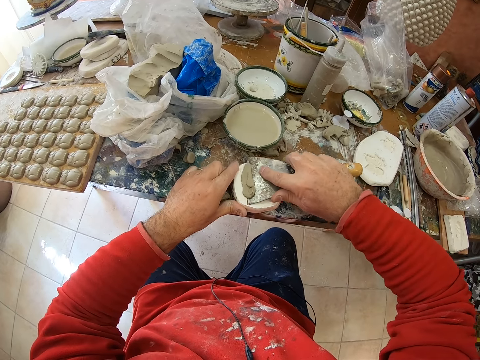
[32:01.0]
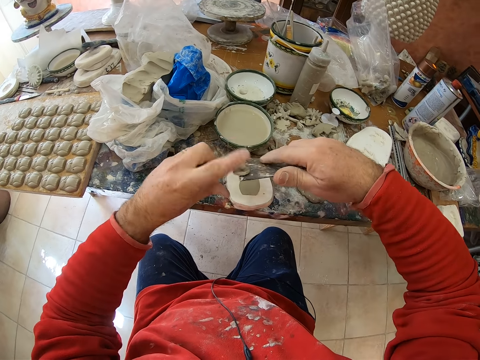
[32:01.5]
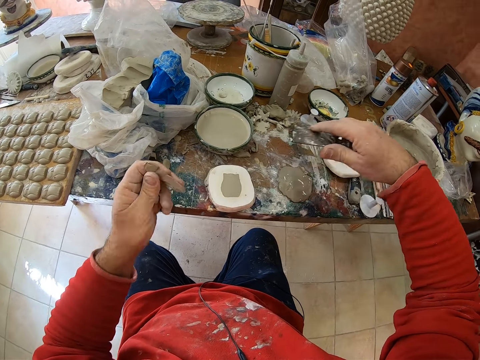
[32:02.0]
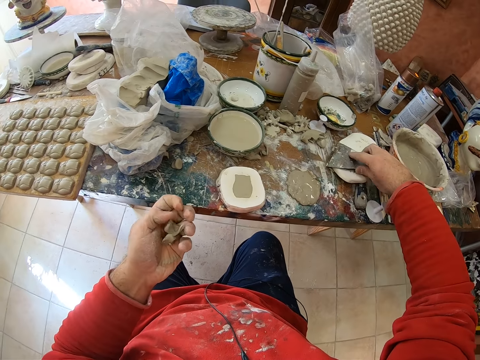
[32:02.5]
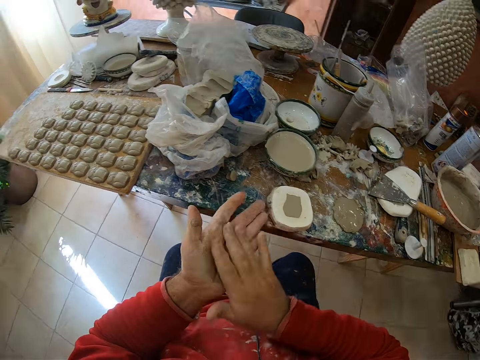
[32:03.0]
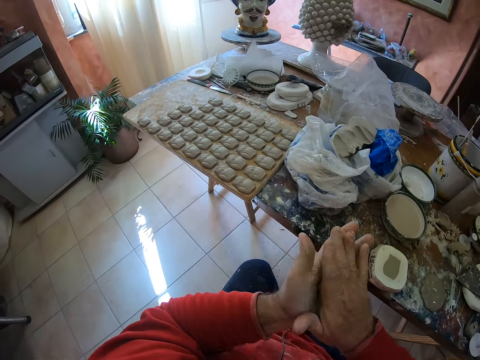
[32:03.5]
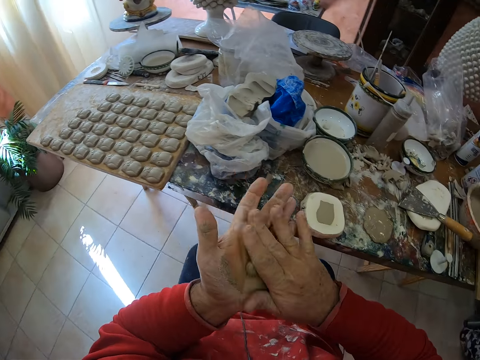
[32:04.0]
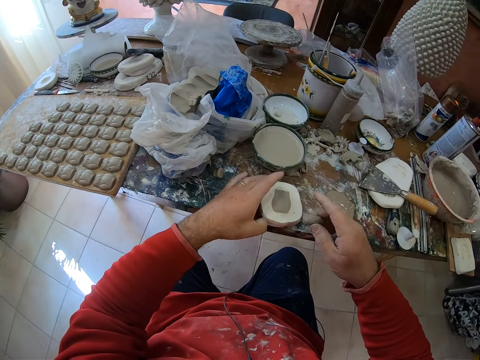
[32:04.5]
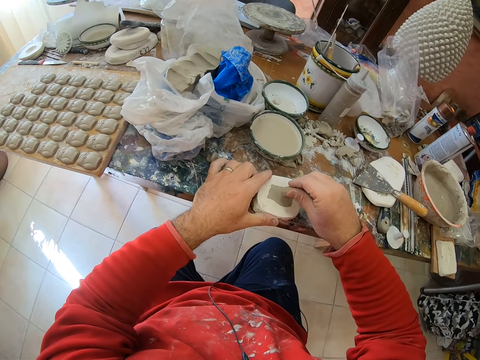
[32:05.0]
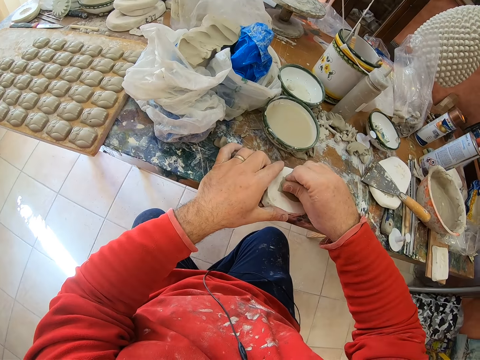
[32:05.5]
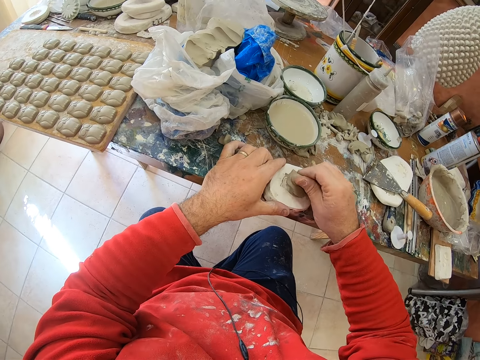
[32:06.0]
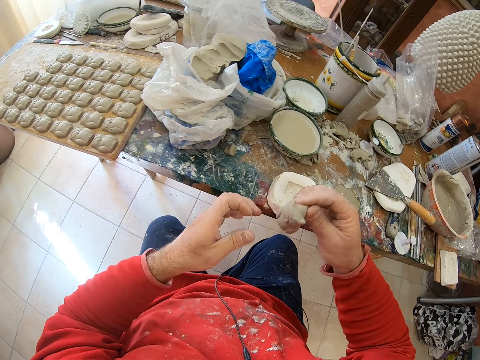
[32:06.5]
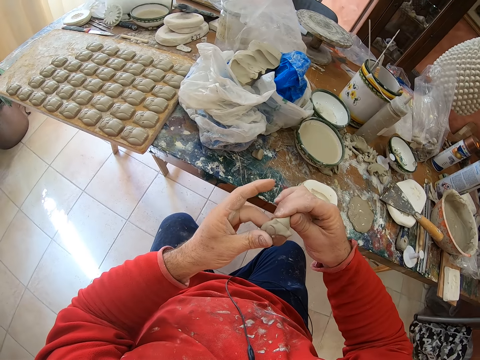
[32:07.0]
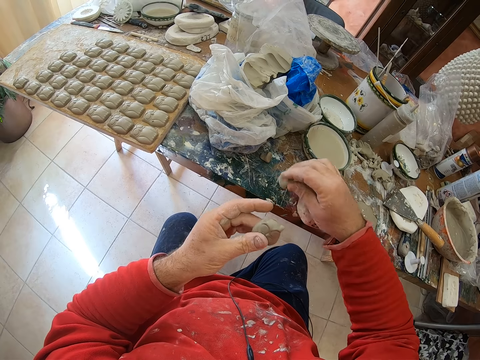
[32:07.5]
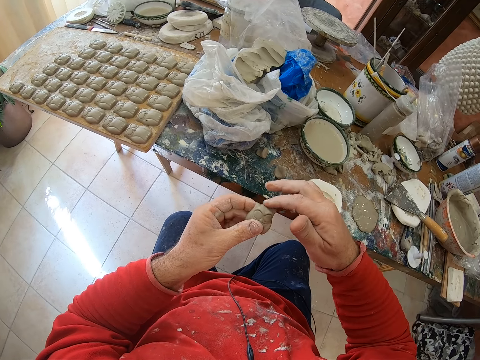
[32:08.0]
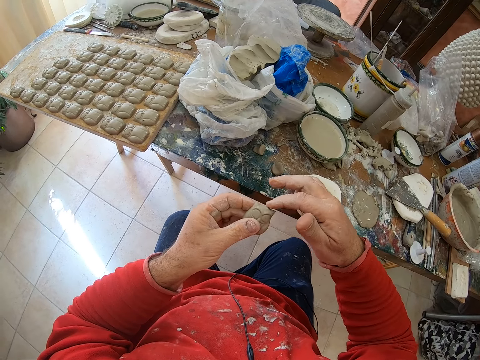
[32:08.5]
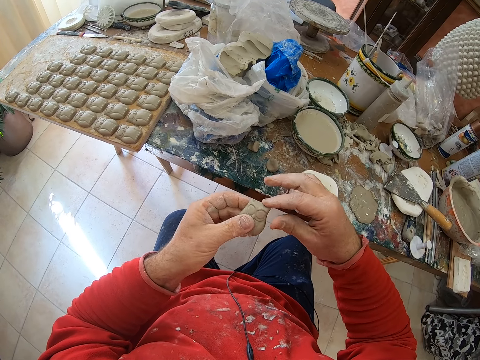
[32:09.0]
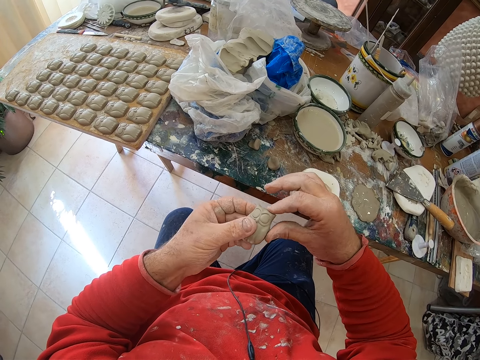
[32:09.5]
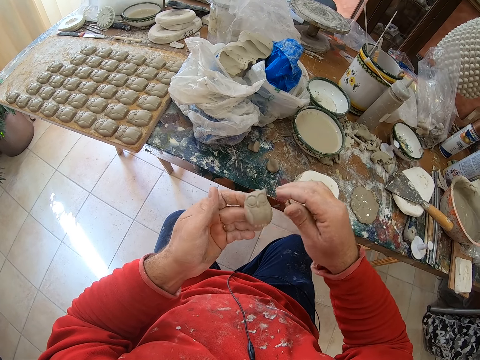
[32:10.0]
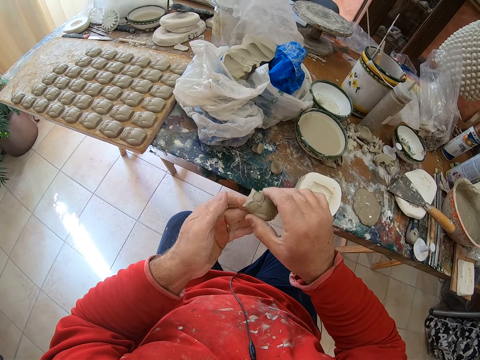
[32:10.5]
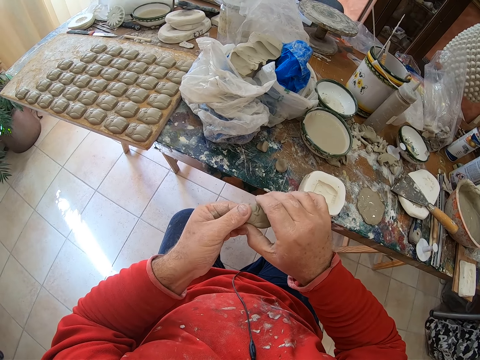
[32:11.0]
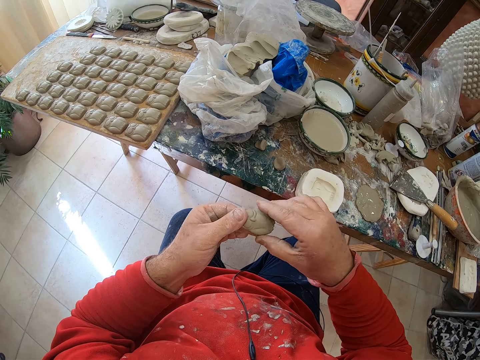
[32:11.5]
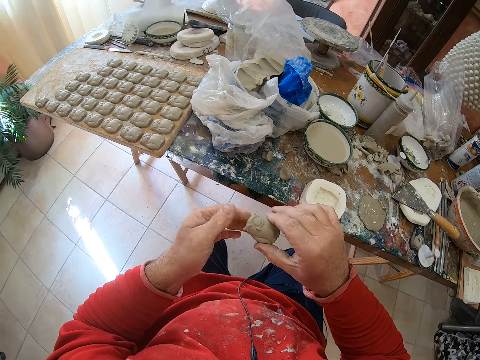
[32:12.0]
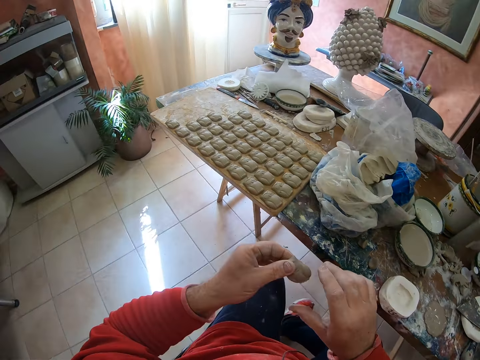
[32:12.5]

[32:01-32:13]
The camera wearer puts down the scraper back on the table. He rolls the cut mud in his hands. He presses the clay mold on a mold shaper. He pulls an owl shaped mold from the mold shaper. He drops the mud on the table. He smoothens the owl molding's edges in his hands.

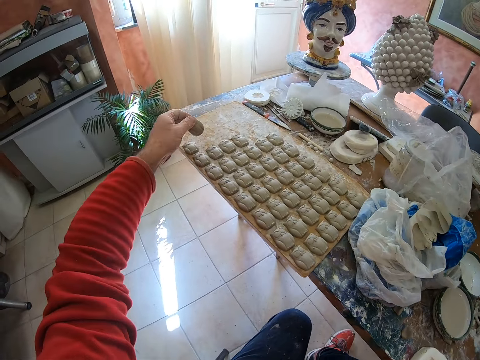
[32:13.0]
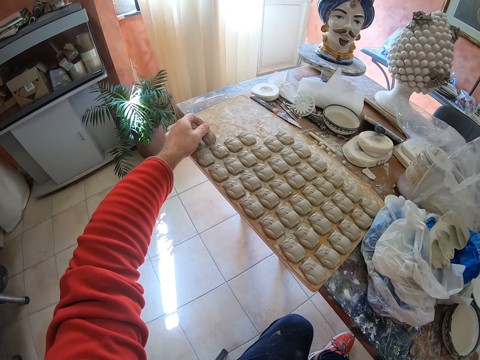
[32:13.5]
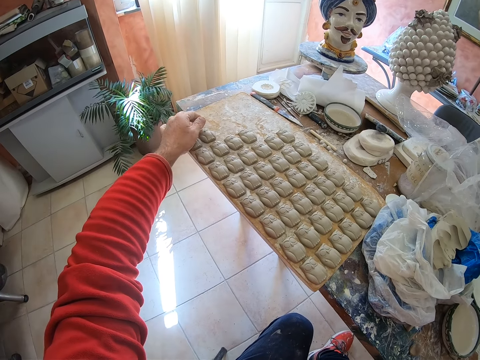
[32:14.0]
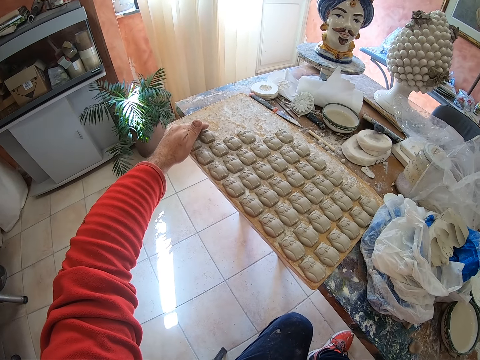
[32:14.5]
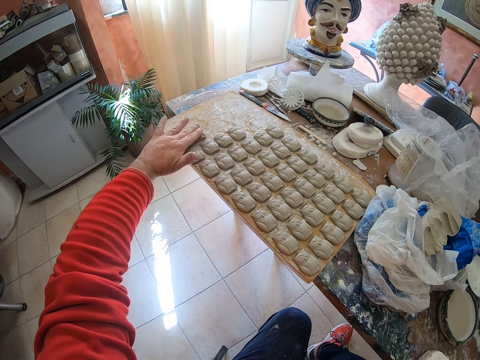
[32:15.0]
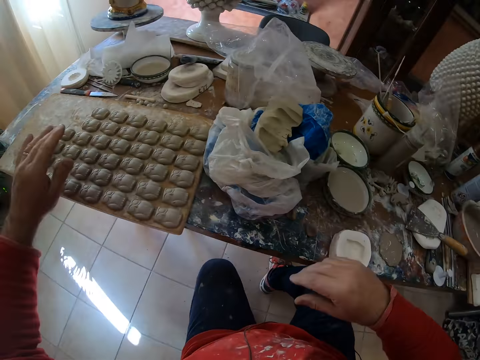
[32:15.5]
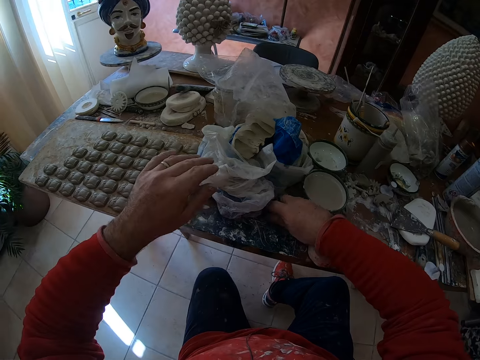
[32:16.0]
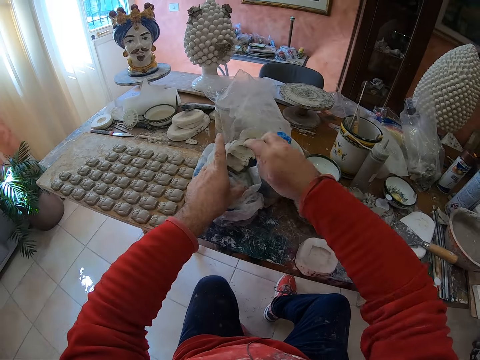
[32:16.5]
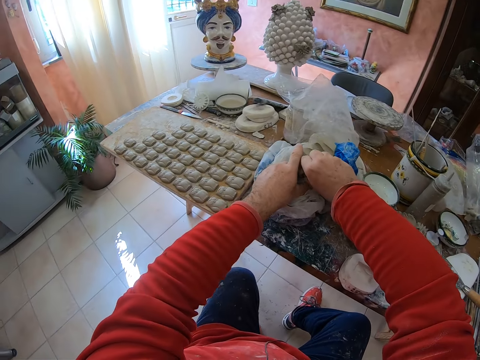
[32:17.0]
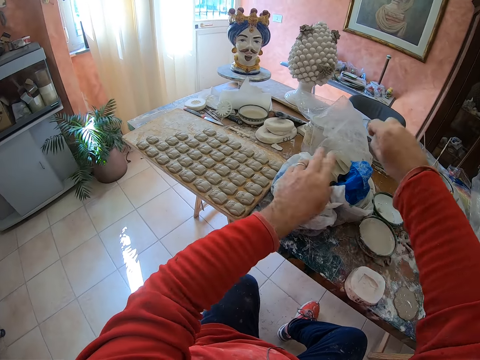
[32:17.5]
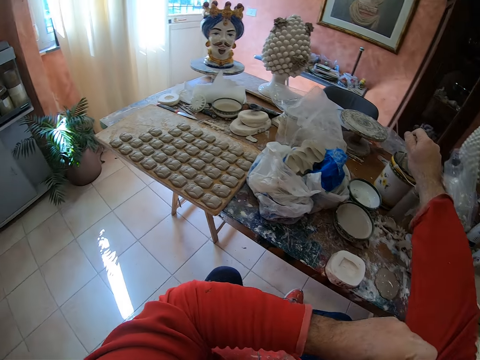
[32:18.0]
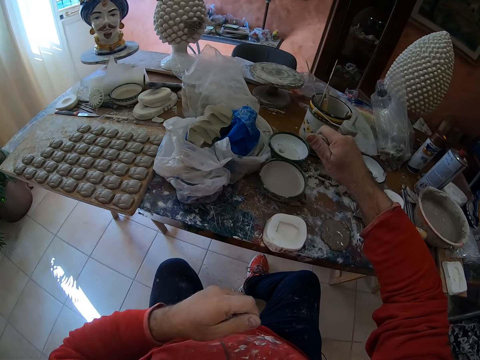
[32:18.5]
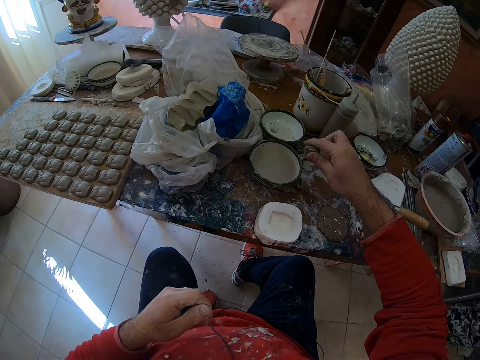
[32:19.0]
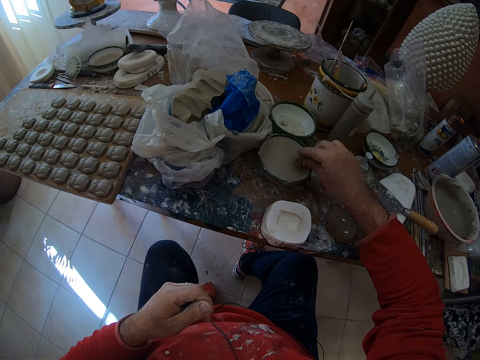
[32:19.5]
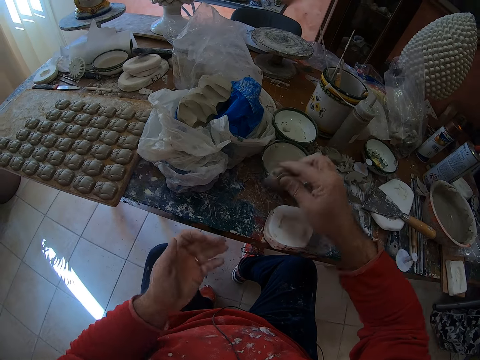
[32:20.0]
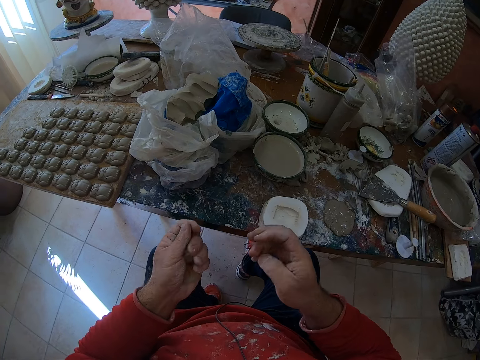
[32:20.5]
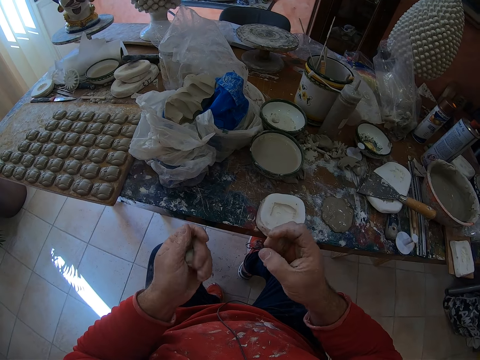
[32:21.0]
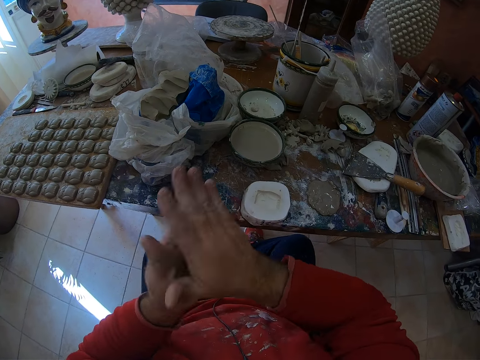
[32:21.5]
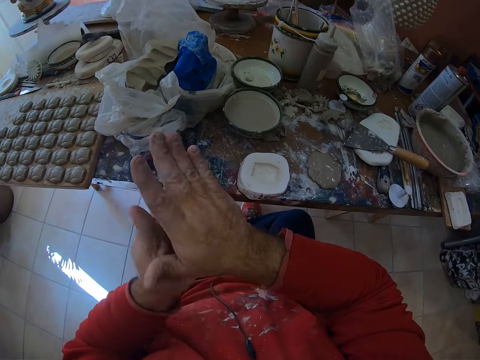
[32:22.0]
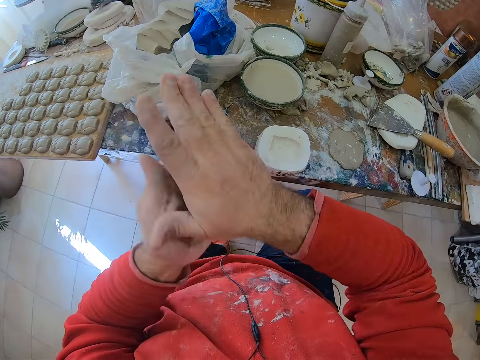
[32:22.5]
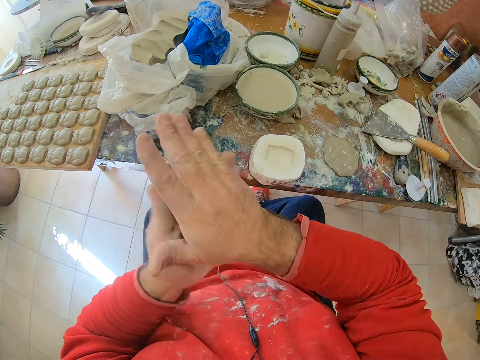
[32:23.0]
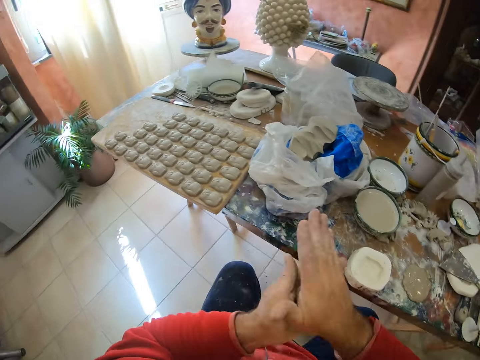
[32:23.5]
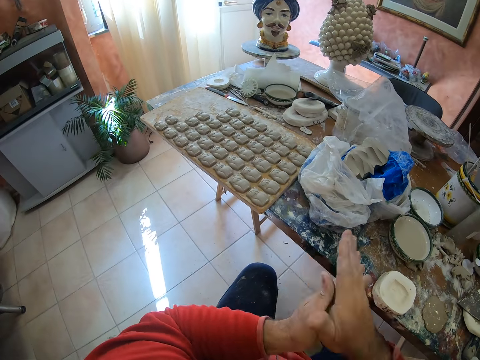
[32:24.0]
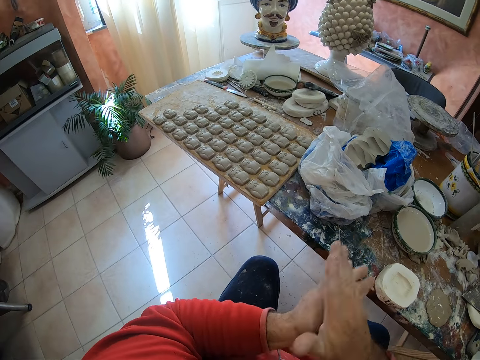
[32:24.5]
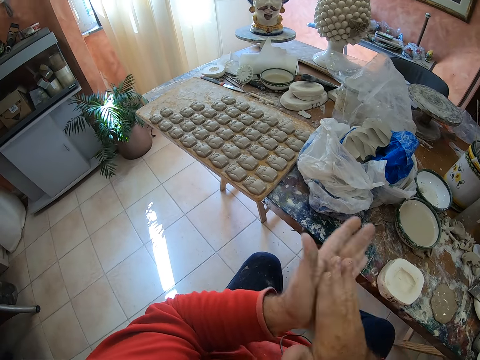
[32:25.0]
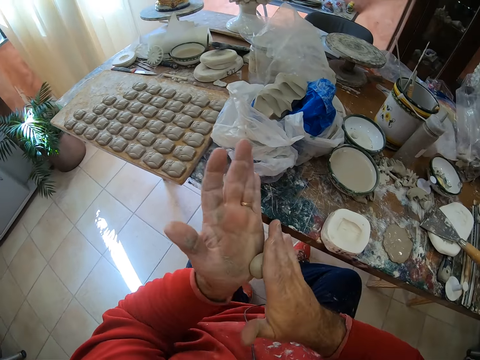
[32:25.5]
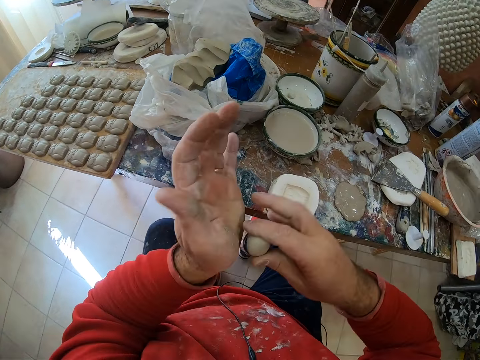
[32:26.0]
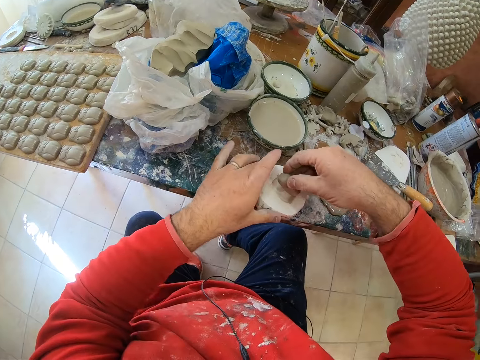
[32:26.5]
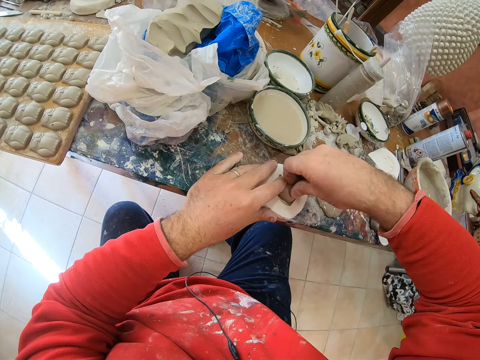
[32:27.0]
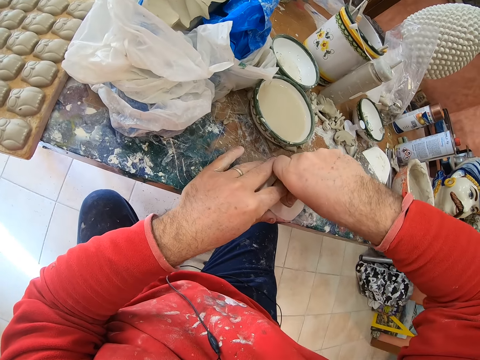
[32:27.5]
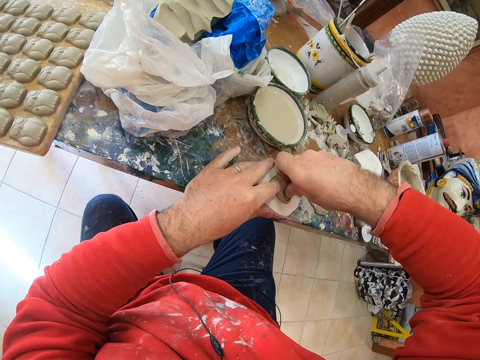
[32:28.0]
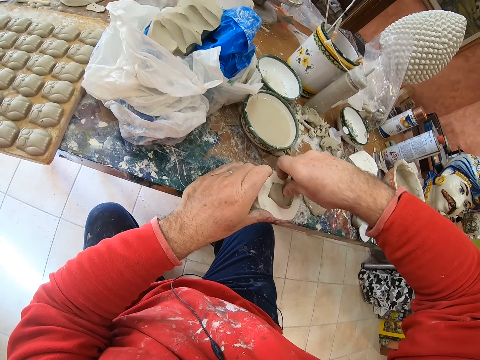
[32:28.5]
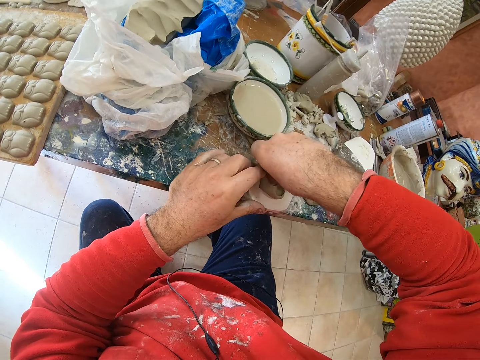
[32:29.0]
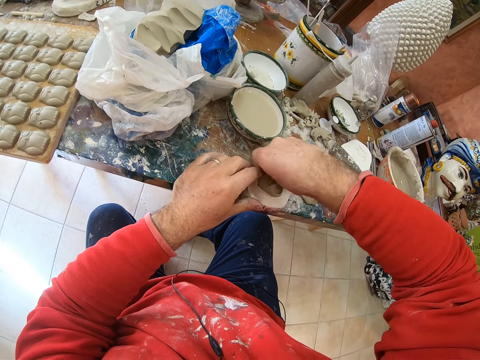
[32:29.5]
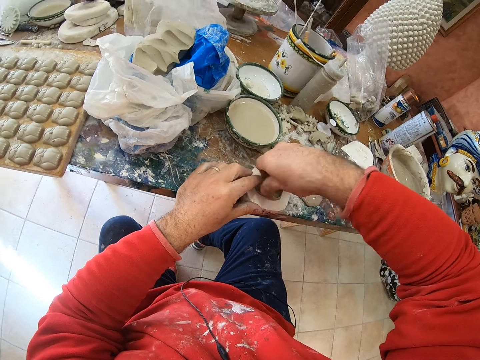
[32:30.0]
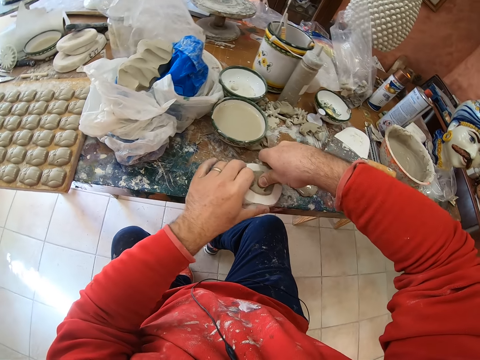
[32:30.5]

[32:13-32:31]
The camera wearer puts the owl clay molding on the board on the table. He picks up the clay mold on the table. He cuts the mud on the paper. He takes a pinch of clay mold from a paper bag. He folds his top cloth sleeve. He dips the clay mold into water and rolls the clay mold in his hands. He presses the clay mold on a mold shaper.
